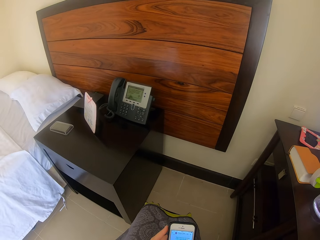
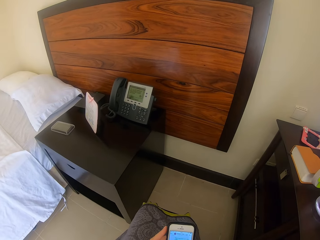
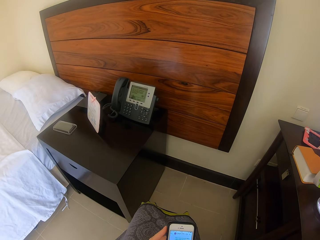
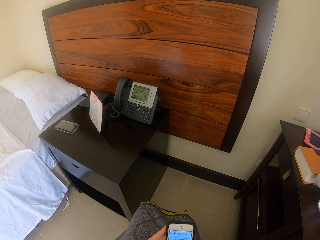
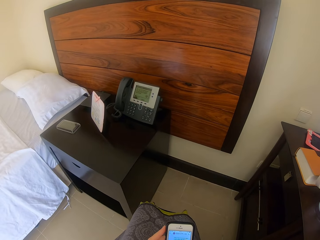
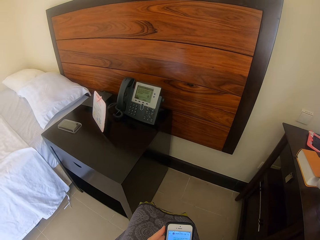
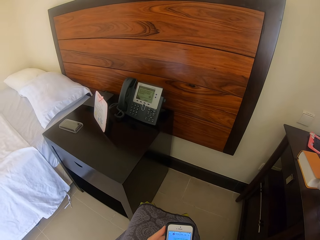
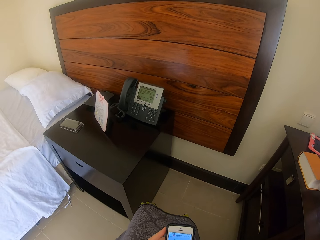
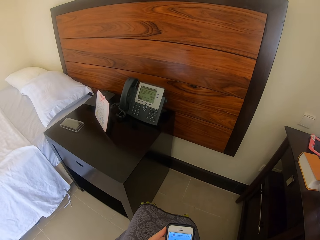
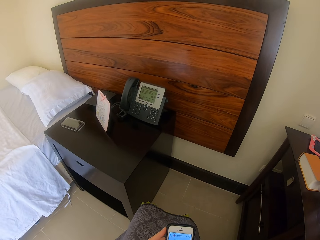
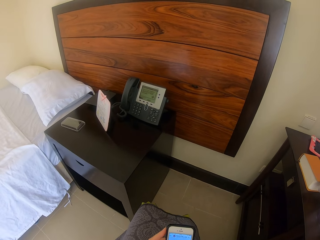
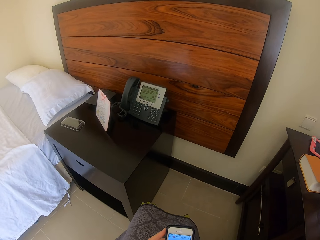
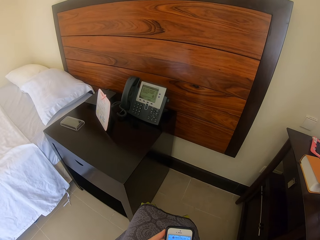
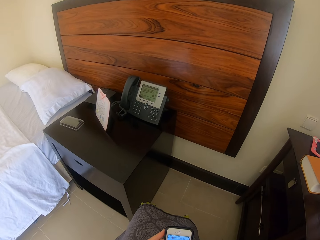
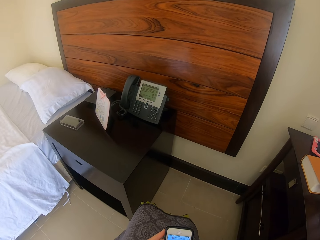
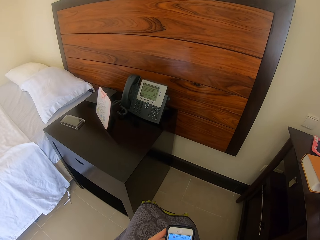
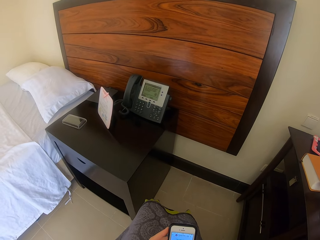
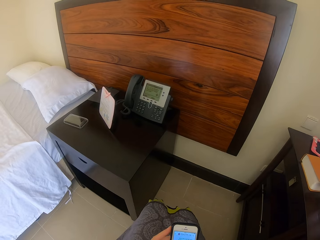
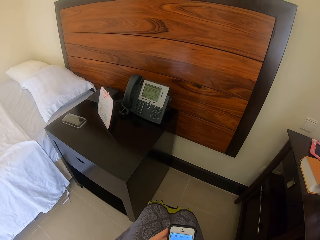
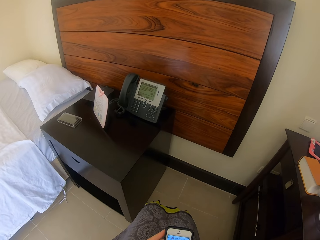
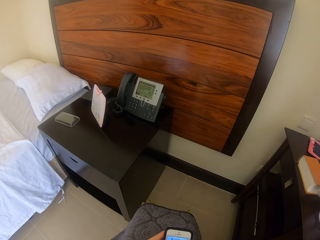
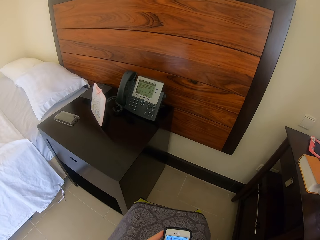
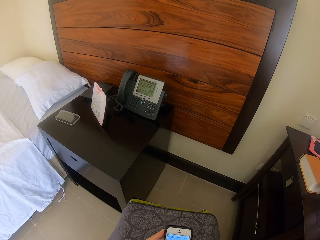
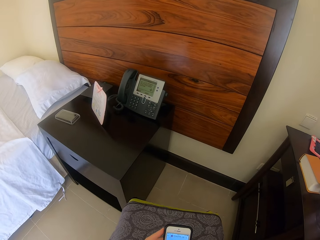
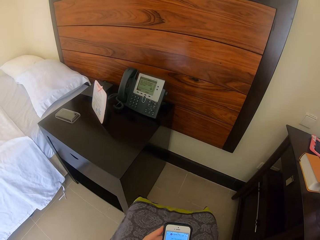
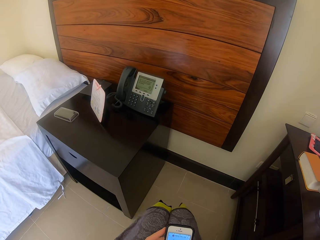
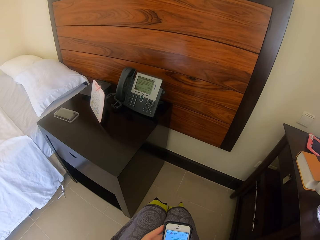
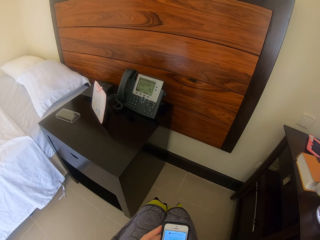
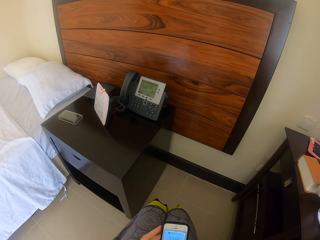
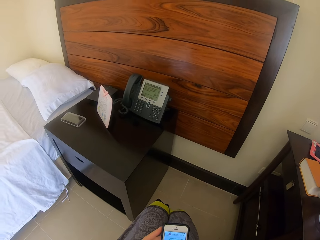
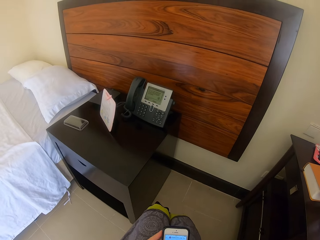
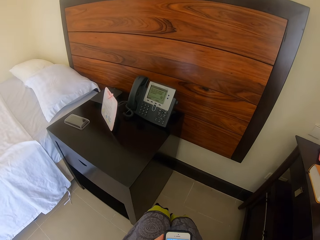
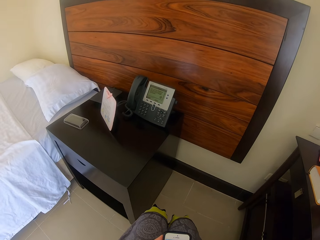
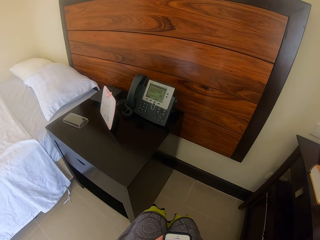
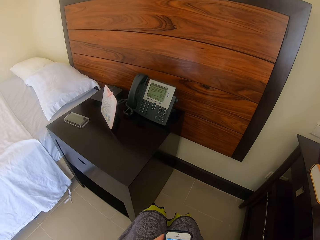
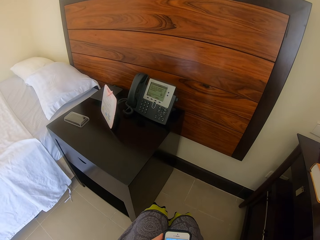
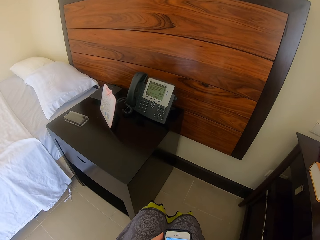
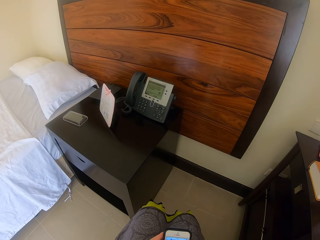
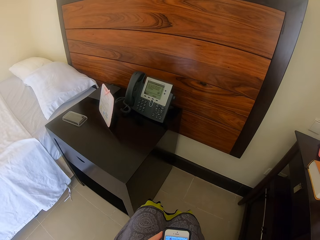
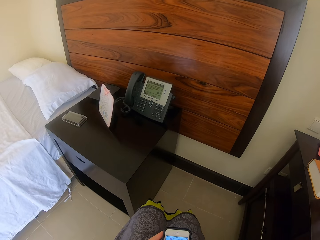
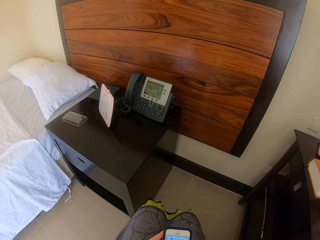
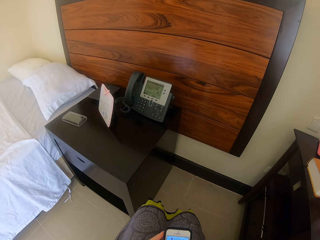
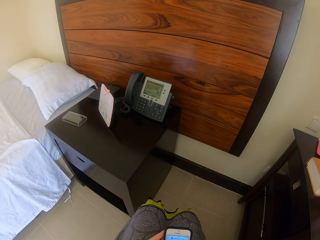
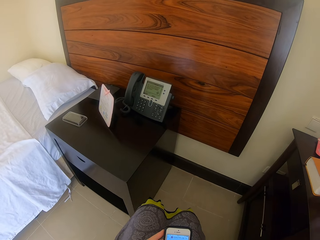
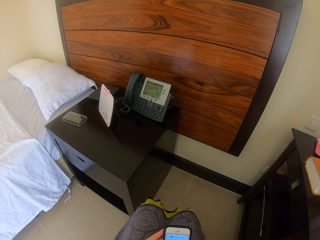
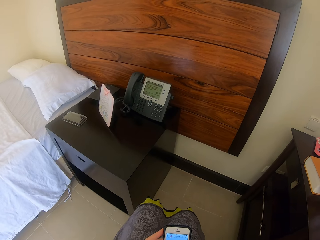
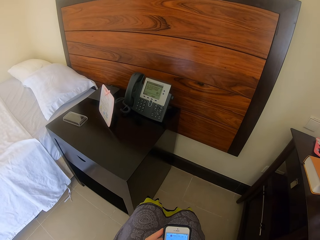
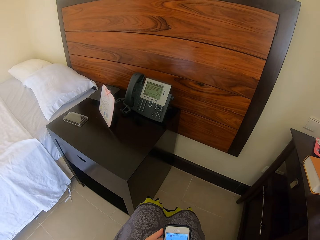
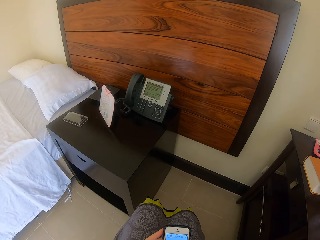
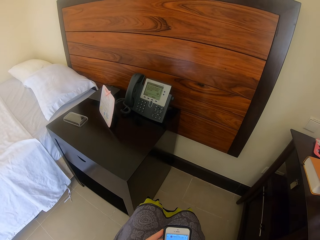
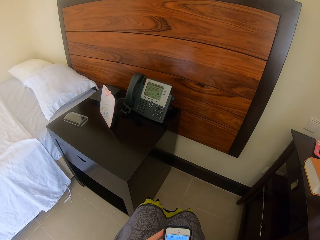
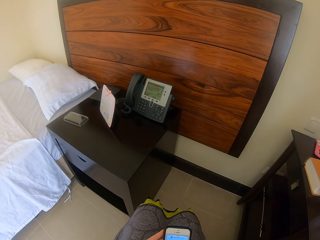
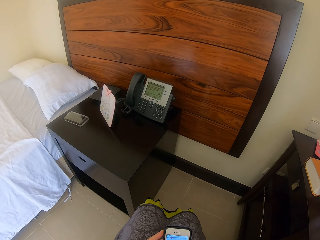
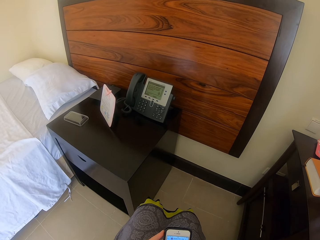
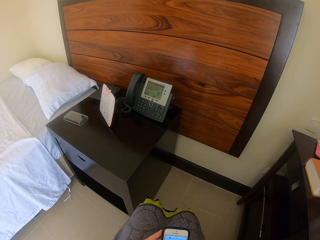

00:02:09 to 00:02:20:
The camera wearer swings both legs. They touch the mobile phone.

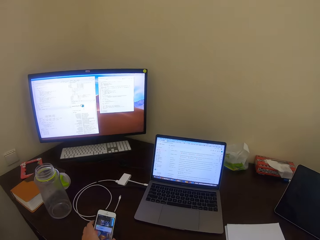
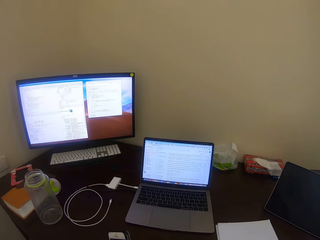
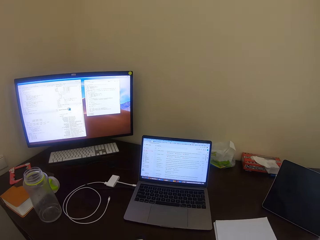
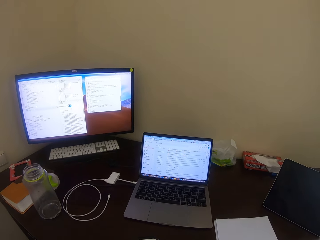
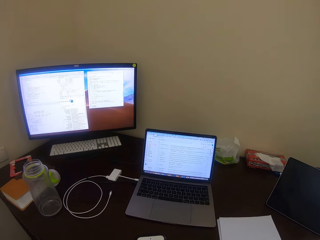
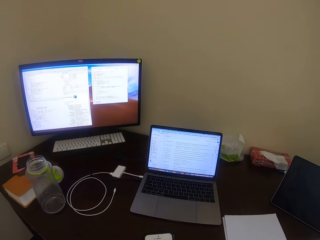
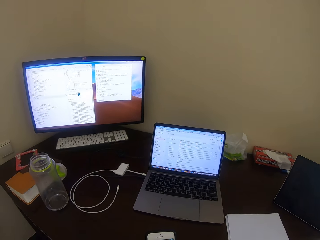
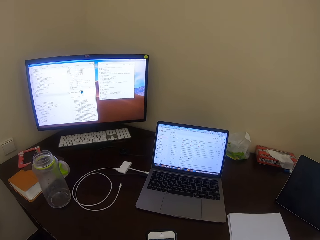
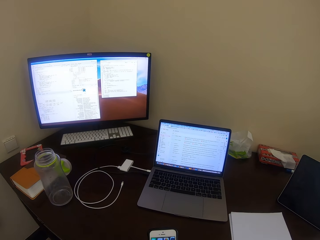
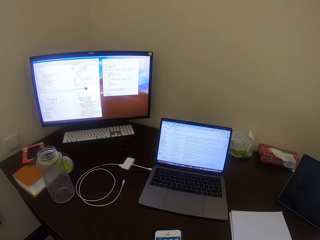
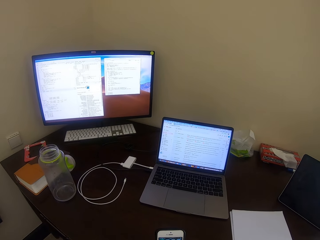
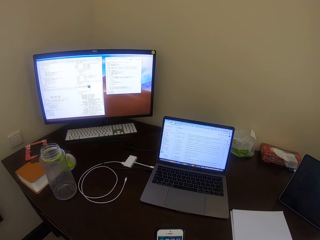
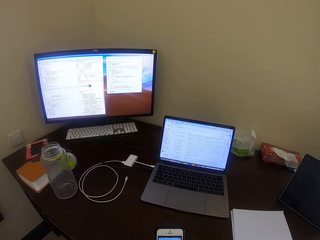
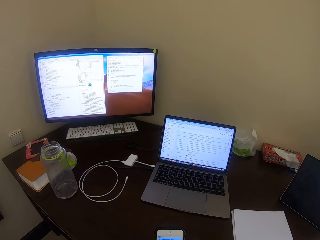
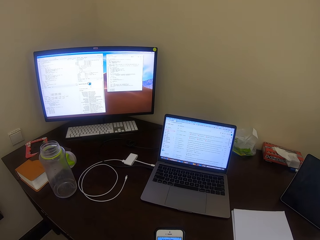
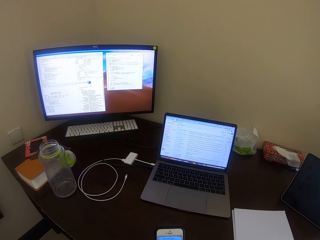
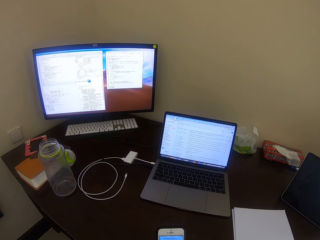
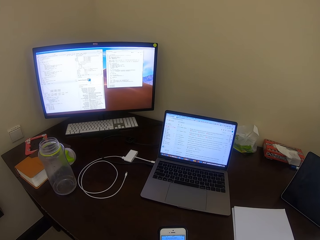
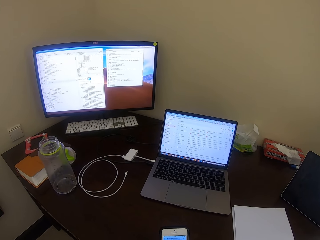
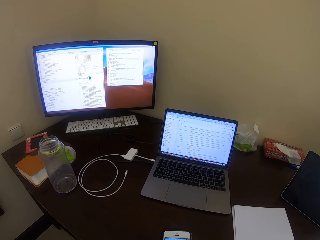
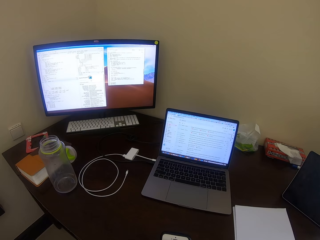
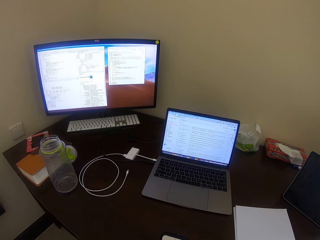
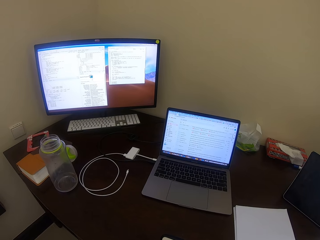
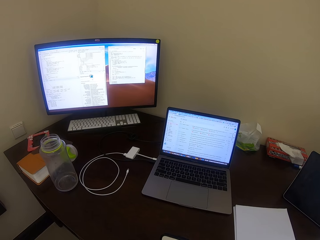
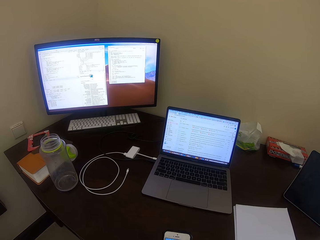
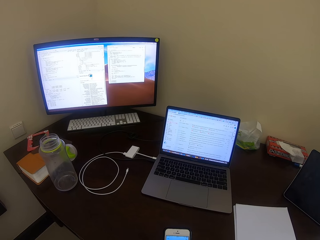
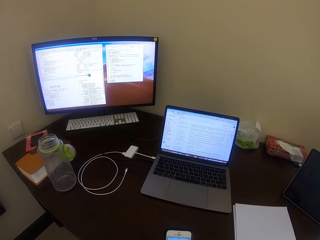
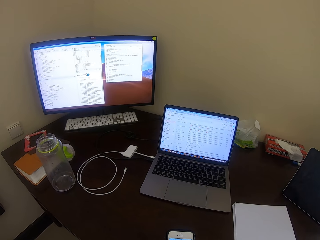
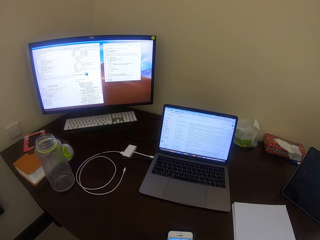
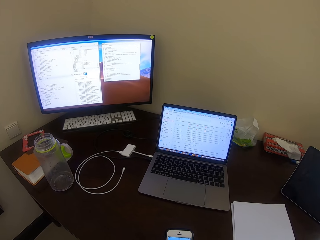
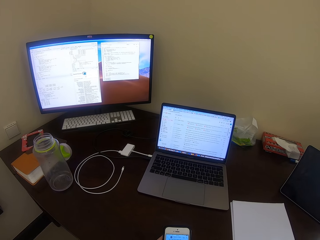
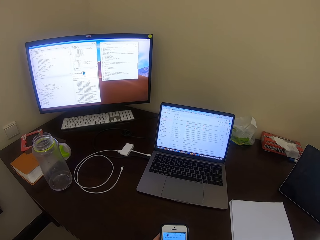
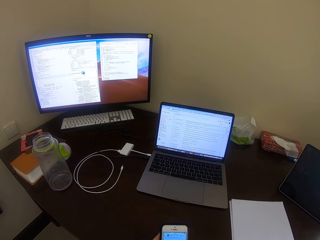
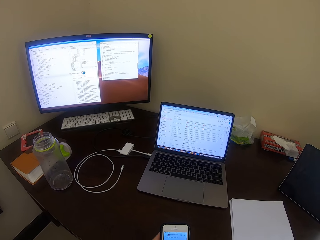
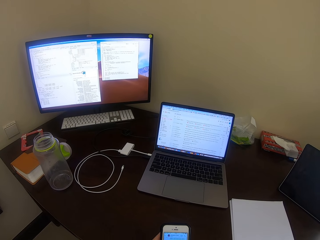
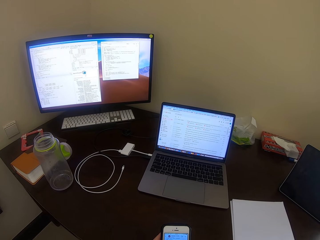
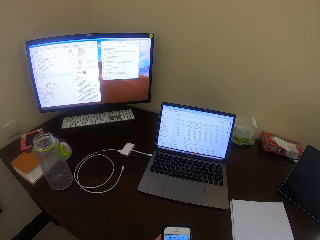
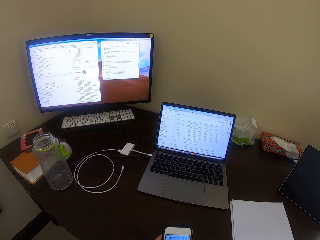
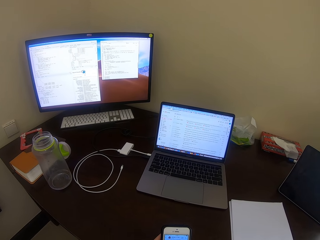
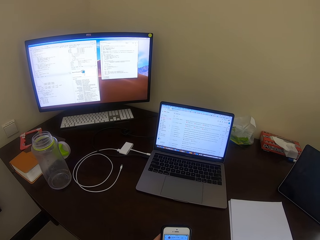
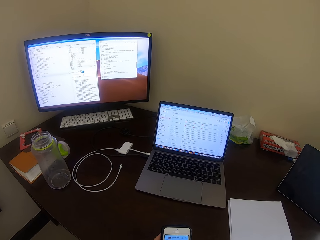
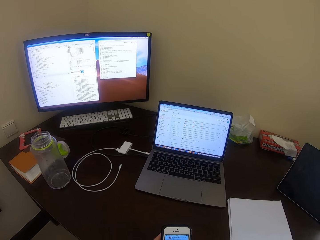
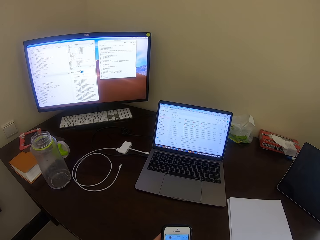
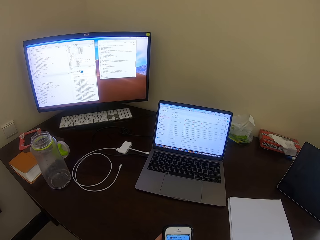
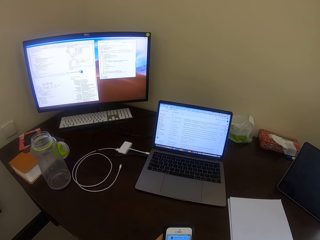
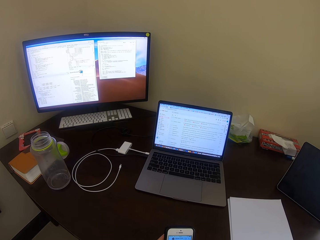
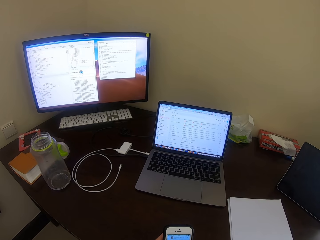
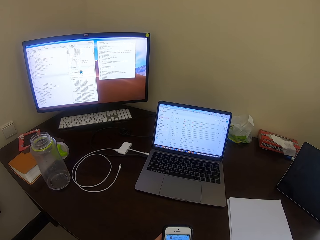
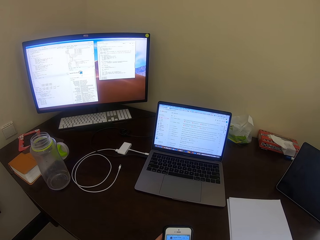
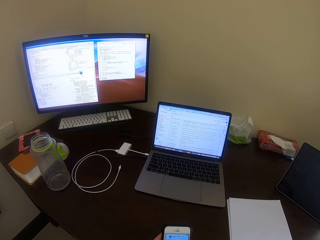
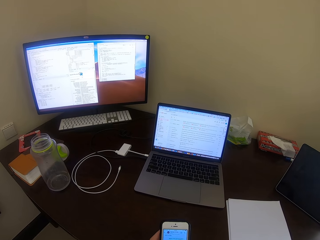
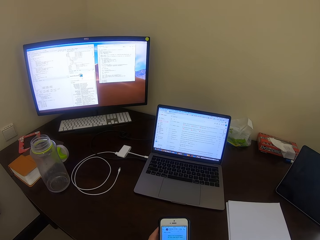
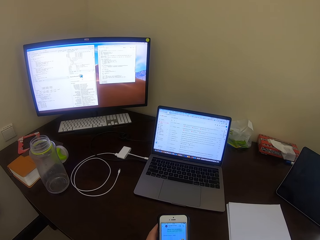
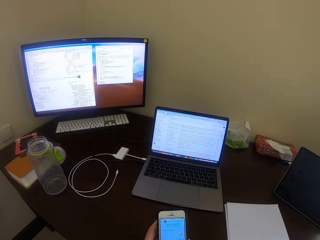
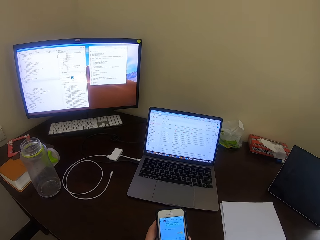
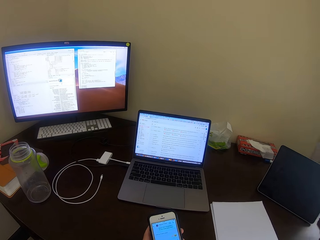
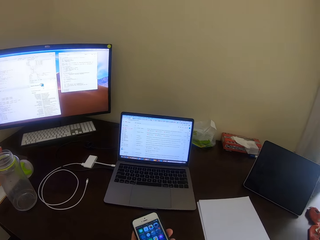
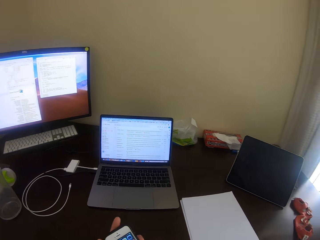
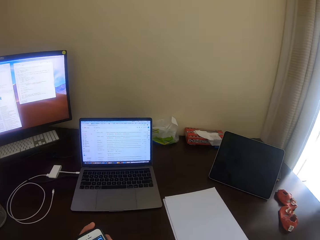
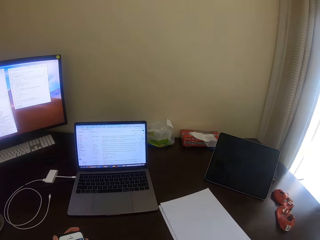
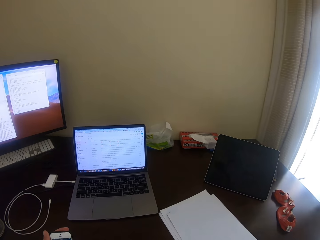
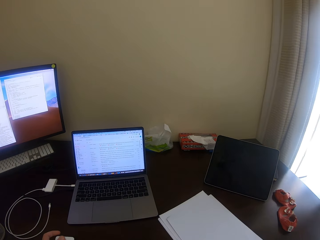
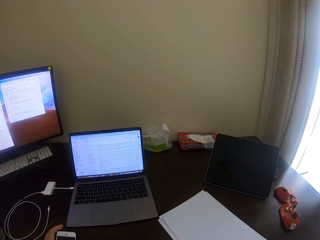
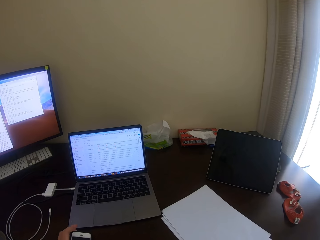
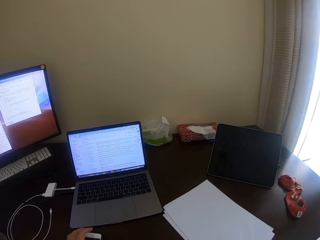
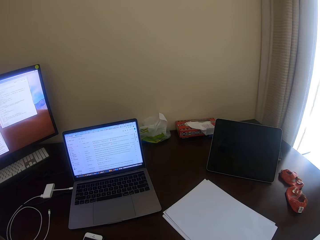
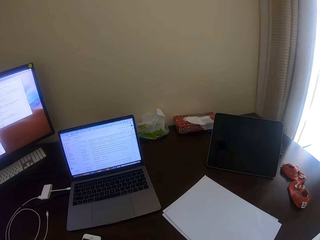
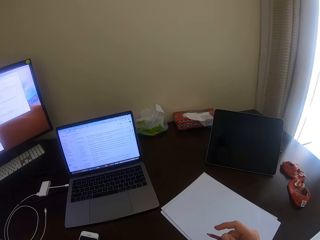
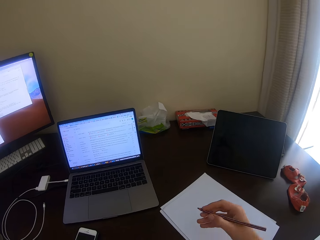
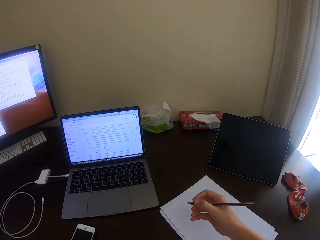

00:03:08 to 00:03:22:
The camera wearer picks a mobile phone. They touch the mobile phone. They dial the phone. They pull the paper.
